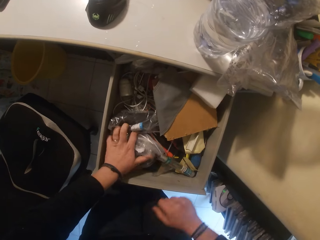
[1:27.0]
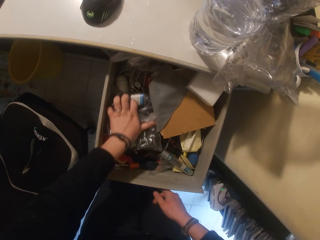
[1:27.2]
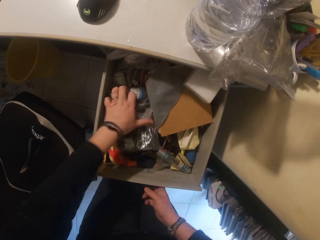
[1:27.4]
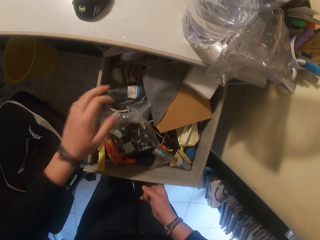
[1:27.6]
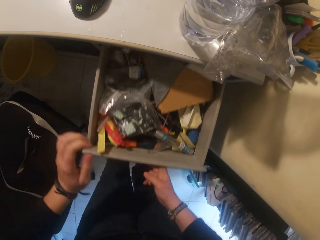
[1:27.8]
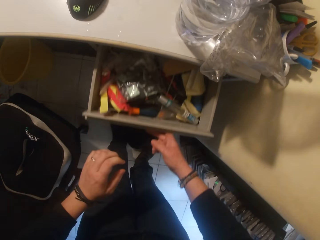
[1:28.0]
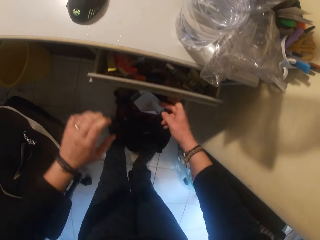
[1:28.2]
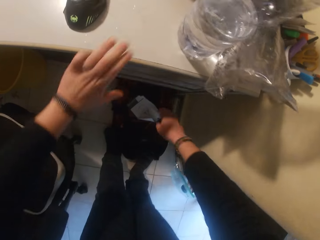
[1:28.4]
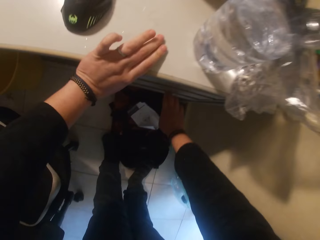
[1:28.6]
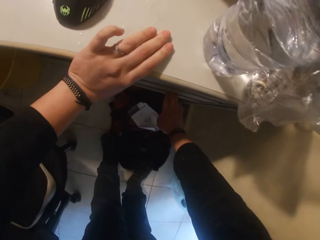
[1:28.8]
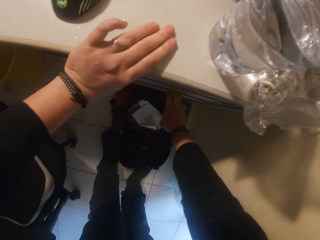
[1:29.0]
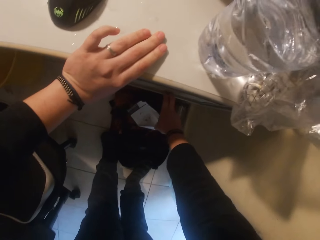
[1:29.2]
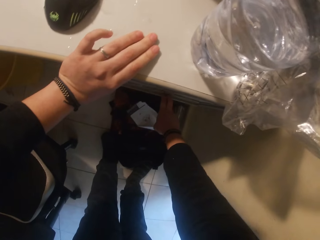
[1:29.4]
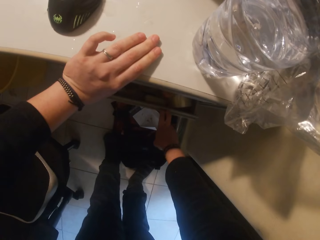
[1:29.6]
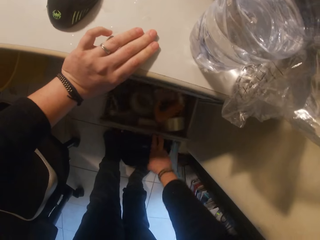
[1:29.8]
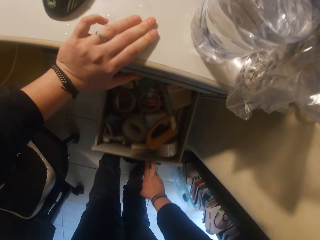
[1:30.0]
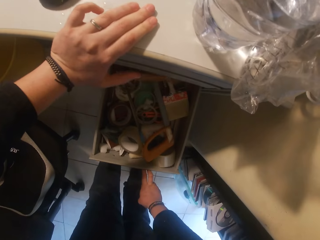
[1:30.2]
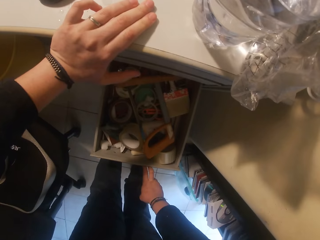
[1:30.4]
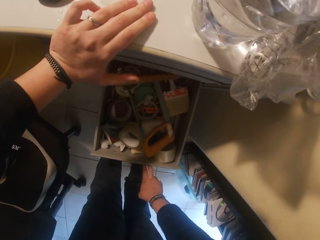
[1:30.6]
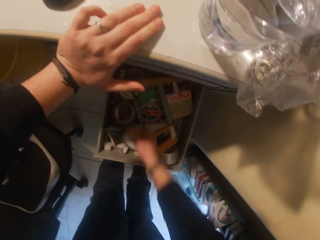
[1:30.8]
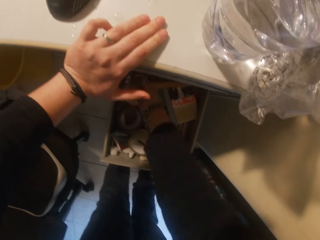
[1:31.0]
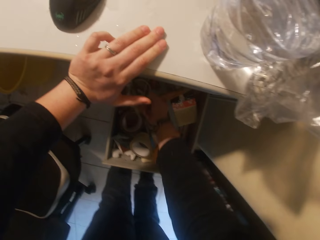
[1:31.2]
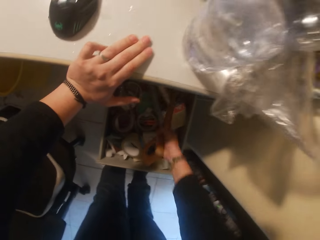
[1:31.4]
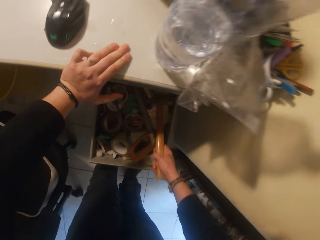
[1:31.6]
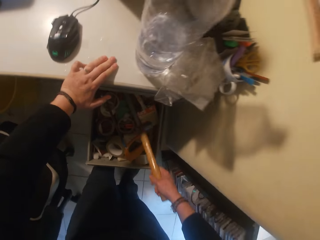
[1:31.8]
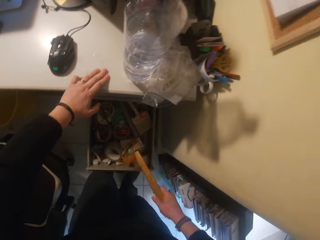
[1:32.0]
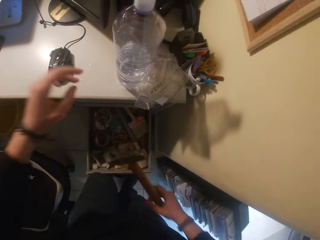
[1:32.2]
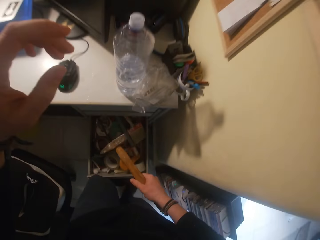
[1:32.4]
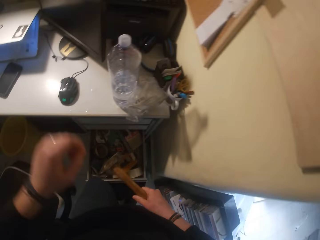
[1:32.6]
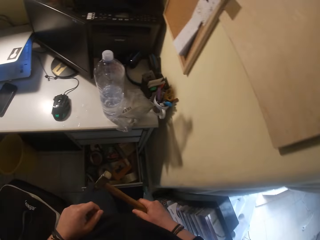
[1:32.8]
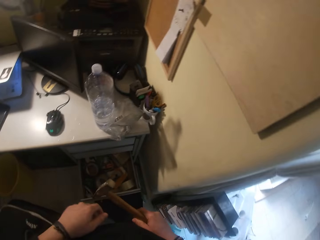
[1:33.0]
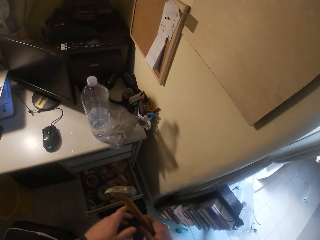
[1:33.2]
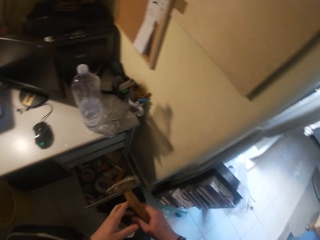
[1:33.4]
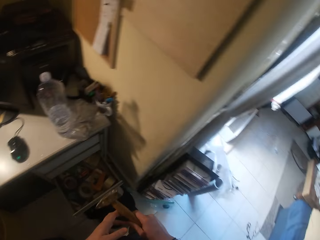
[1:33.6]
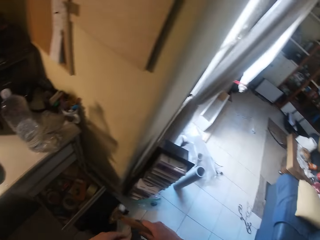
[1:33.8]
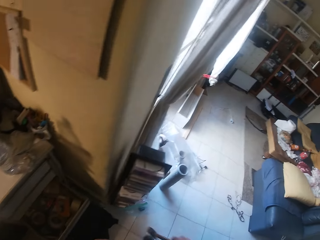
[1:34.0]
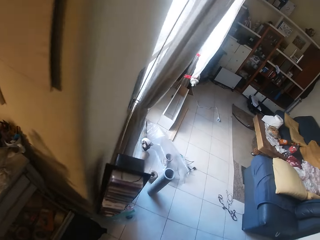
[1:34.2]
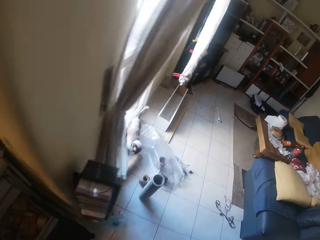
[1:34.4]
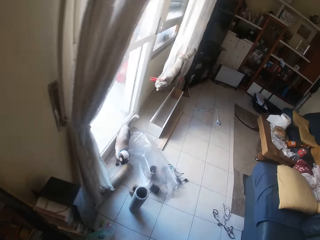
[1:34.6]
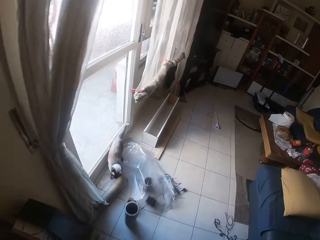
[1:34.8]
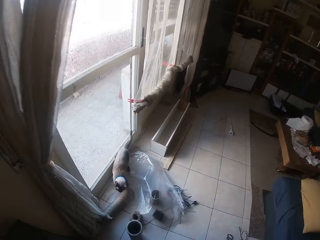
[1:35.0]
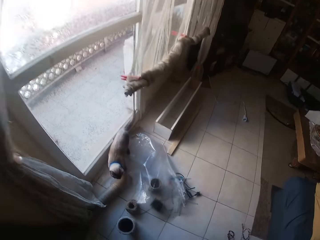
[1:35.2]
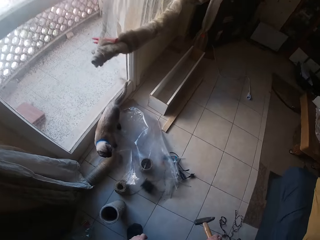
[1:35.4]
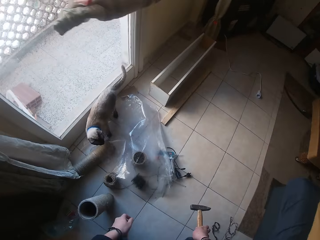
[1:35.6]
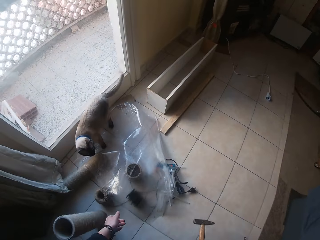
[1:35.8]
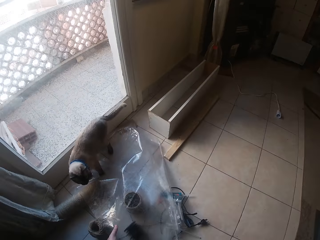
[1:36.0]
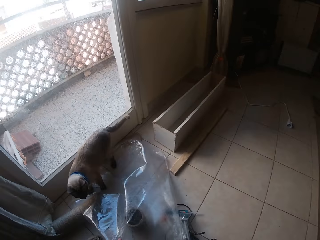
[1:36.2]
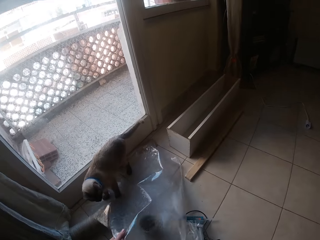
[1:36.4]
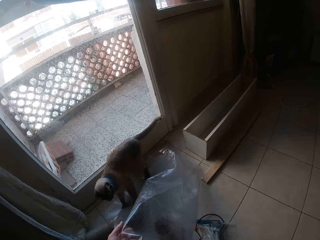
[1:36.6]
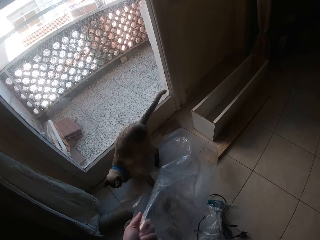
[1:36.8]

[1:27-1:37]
The camera wearer closes the cabinet drawer with his right hand. He touches the cabinet with his left hand. He opens the cabinet drawer with his right hand. He looks at the drawer. He picks up a hammer inside the cabinet drawer with his right hand. He holds the hammer with both hands. He walks.

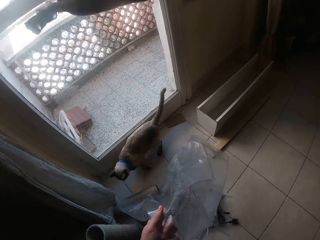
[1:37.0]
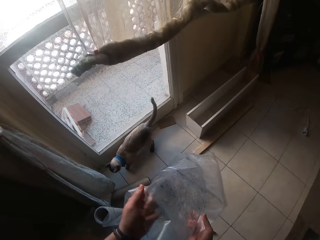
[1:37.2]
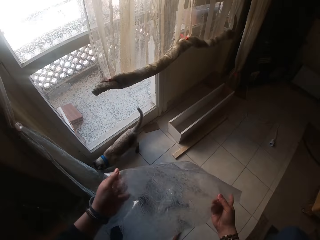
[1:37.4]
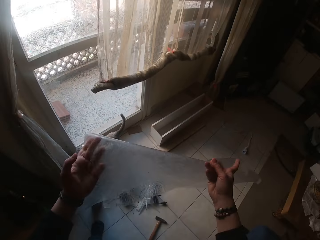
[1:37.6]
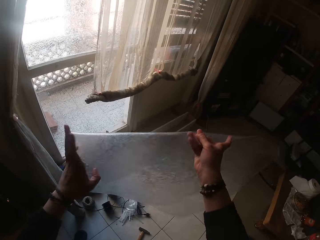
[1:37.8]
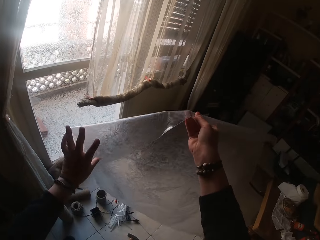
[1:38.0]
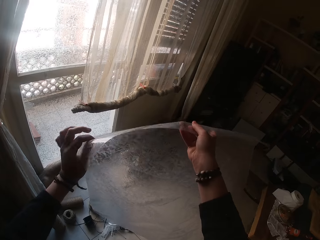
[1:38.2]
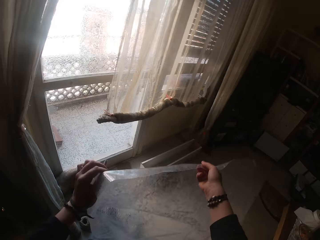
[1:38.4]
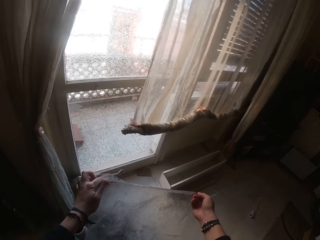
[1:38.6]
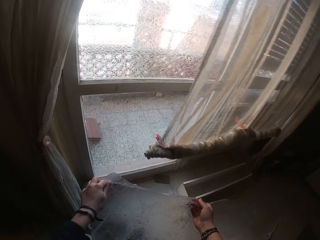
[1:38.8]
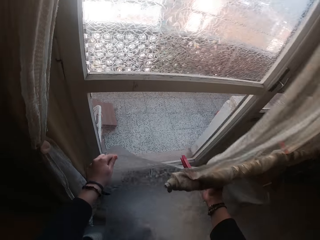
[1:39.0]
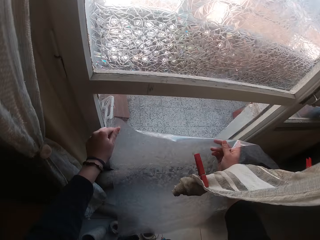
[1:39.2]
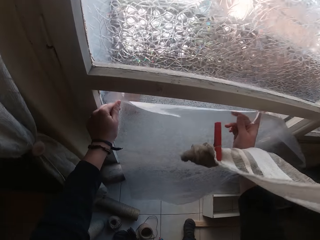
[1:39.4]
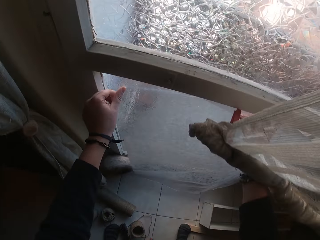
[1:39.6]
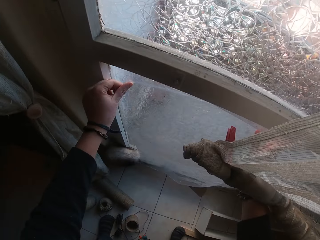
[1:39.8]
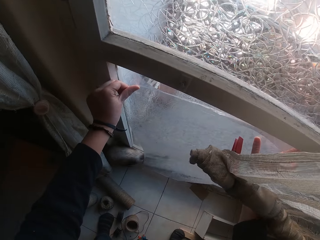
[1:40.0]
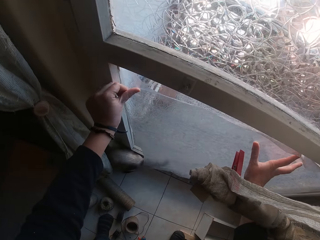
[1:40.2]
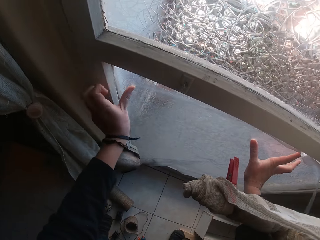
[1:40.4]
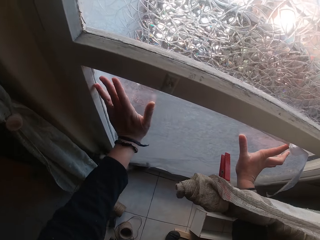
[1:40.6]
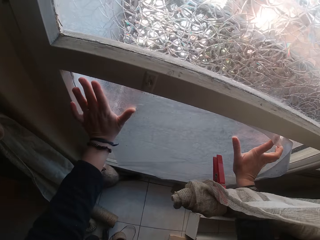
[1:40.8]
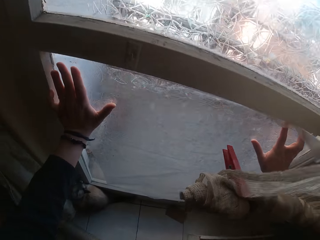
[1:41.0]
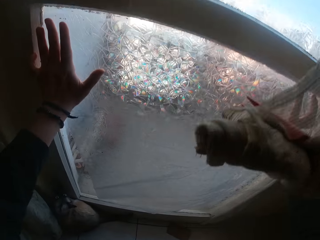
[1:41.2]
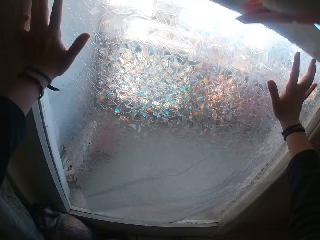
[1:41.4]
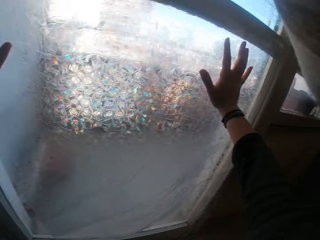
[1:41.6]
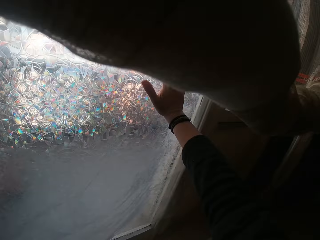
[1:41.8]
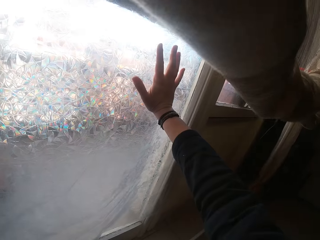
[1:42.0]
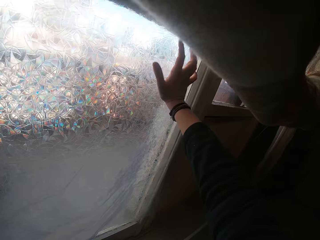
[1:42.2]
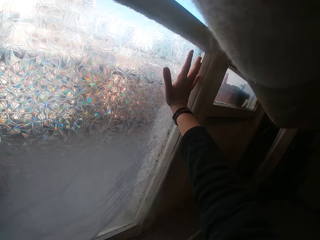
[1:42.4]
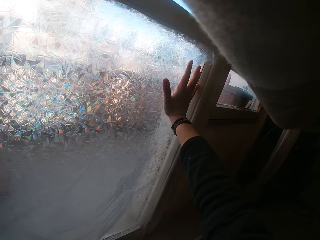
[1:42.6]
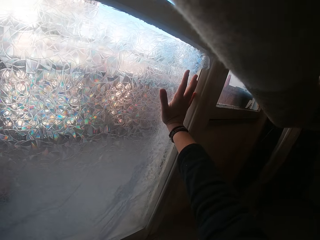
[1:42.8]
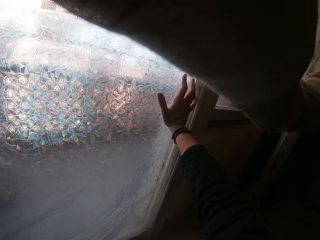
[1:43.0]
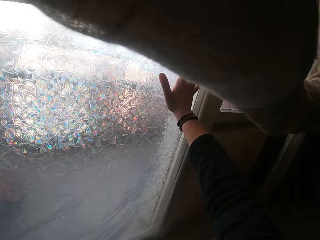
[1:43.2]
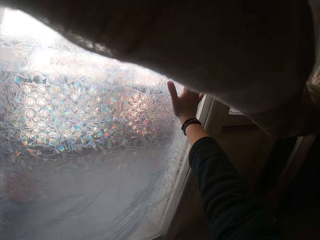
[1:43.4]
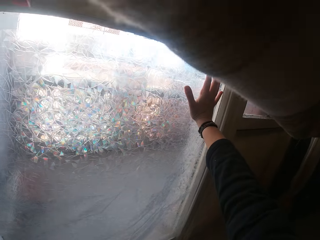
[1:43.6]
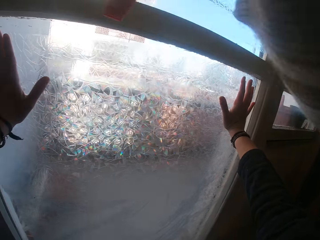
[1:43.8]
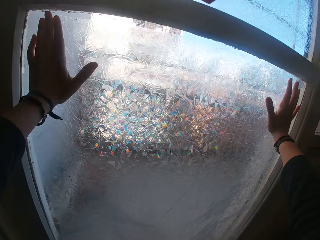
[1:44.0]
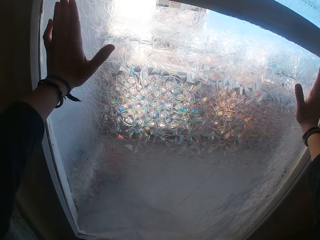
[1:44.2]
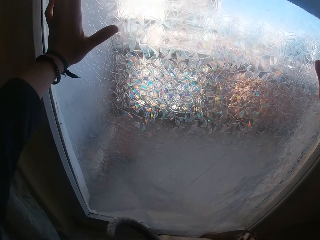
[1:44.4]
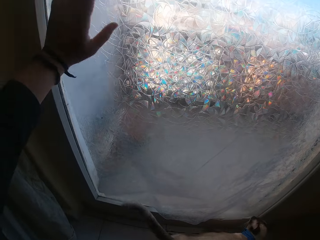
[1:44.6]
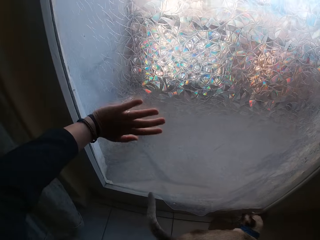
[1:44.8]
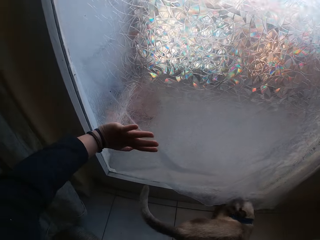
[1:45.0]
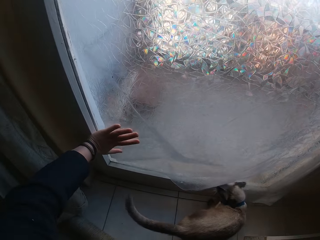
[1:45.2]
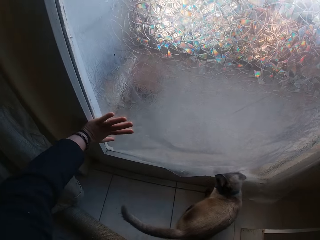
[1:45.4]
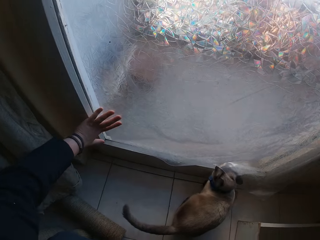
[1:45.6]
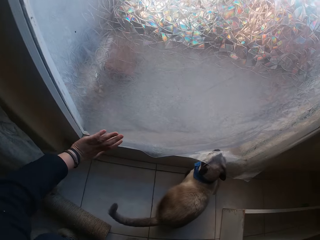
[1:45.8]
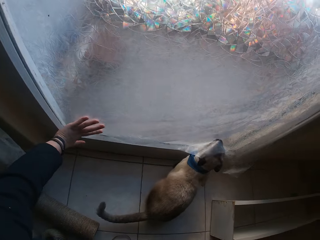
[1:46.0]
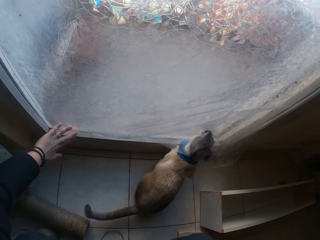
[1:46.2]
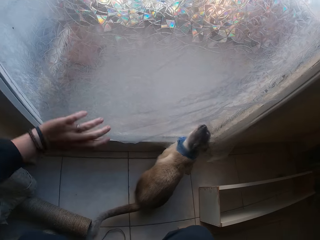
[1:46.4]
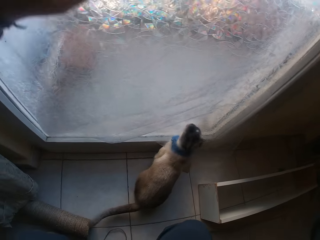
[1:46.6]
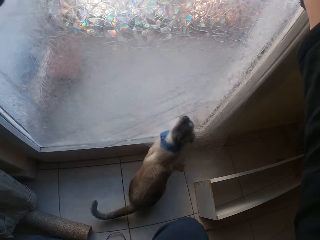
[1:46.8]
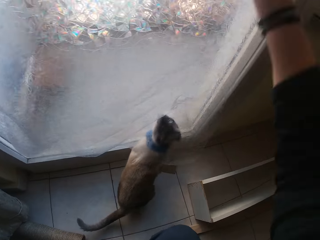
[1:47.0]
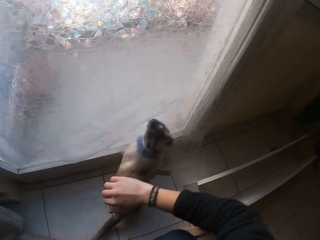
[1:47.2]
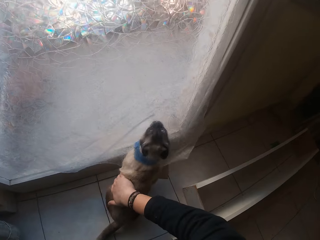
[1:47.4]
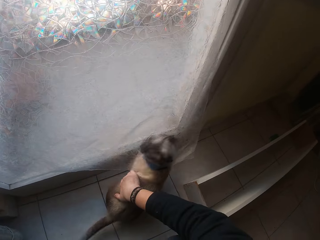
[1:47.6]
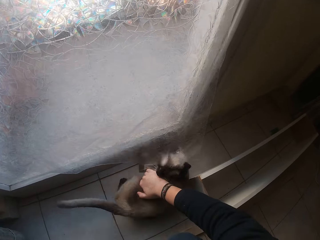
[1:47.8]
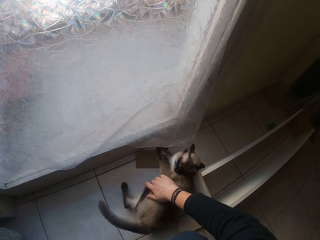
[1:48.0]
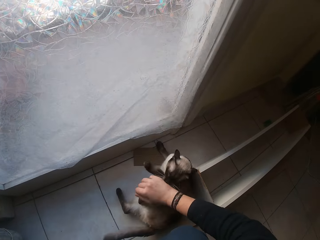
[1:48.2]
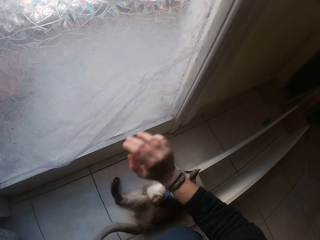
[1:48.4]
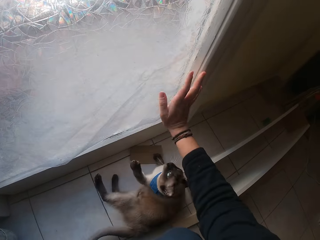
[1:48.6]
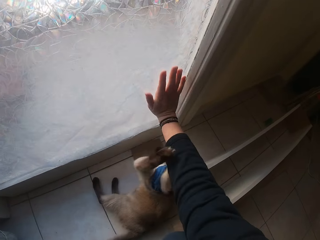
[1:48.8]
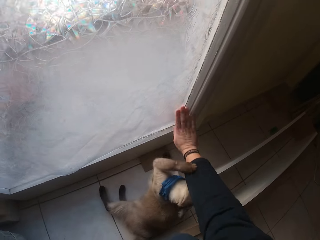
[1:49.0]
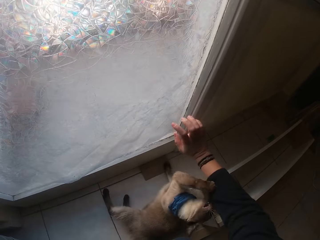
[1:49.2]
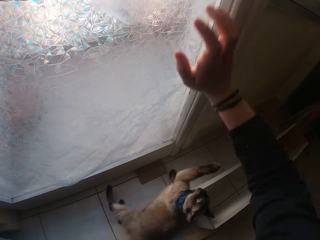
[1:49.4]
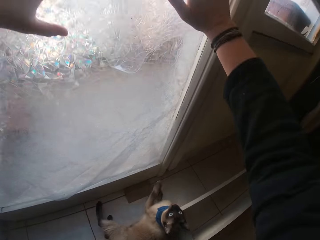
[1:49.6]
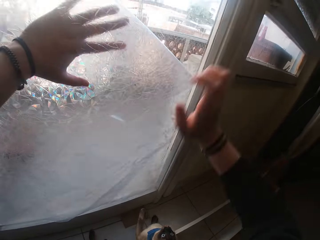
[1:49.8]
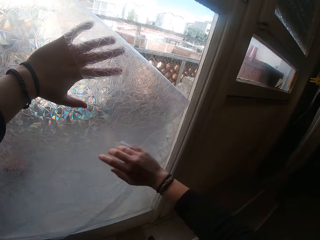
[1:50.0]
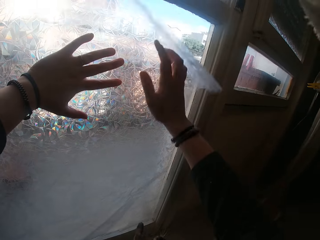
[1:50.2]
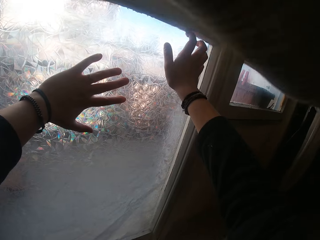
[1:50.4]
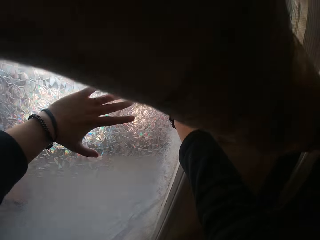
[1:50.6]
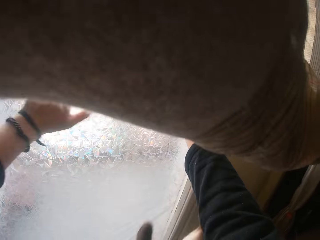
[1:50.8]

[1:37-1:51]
The camera wearer touches a polythene bag or paper on the floor with his left hand. He raises up the polythene bag with both hands. He holds the polythene bag on a door with both hands. He puts the paper on the window pane. He touches a cat with his right hand. He moves the cat. He touches the polythene bag on the door with his right hand. He spreads the paper on the window pane.
